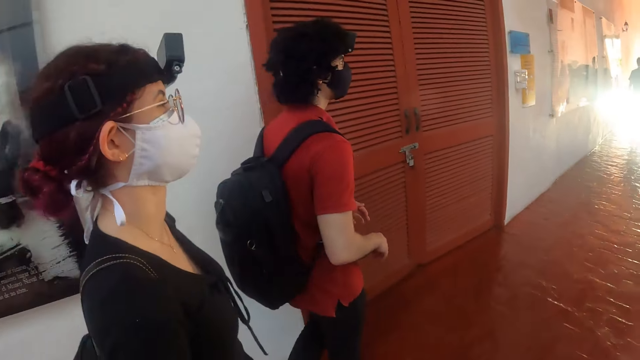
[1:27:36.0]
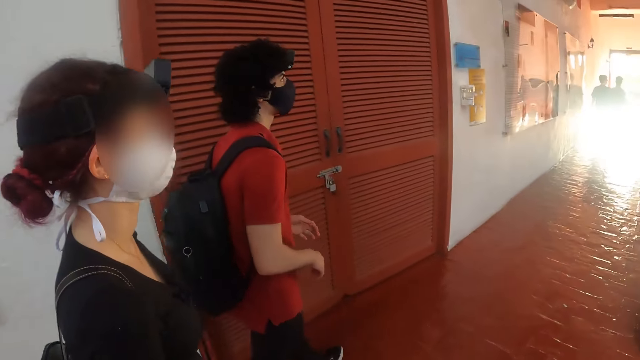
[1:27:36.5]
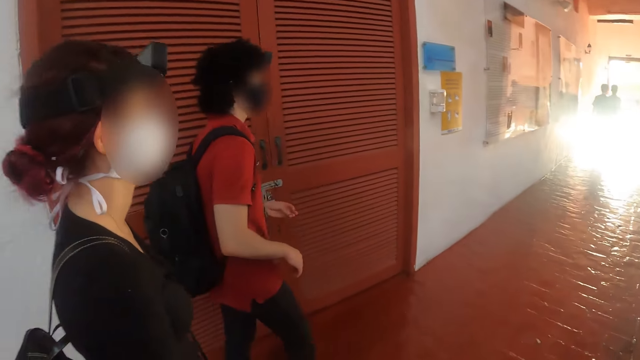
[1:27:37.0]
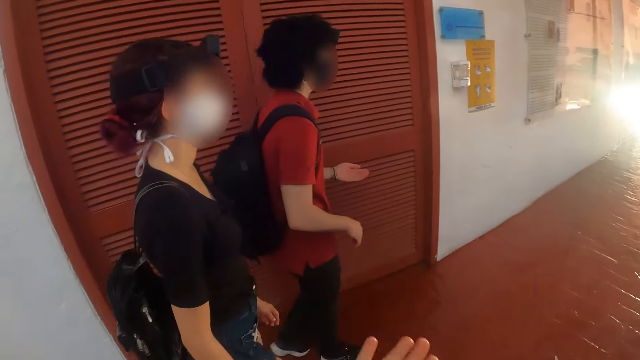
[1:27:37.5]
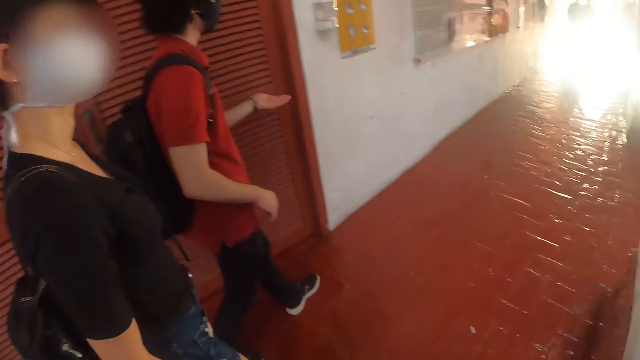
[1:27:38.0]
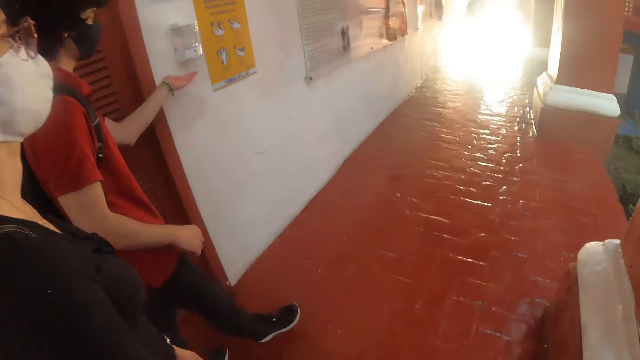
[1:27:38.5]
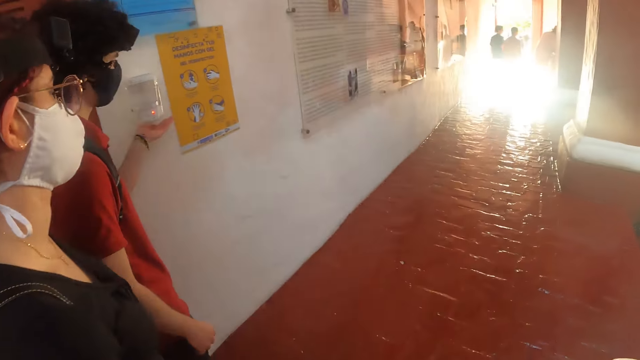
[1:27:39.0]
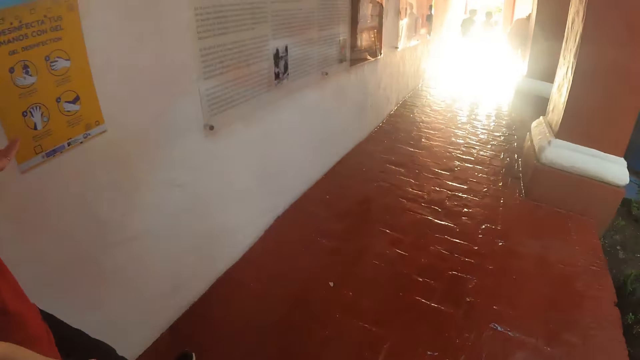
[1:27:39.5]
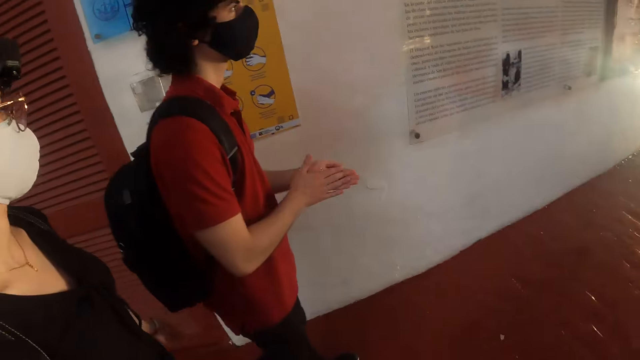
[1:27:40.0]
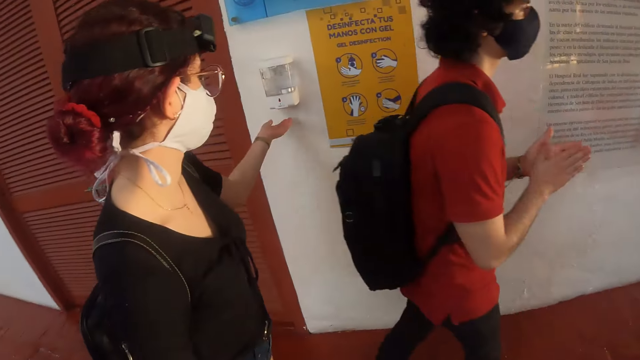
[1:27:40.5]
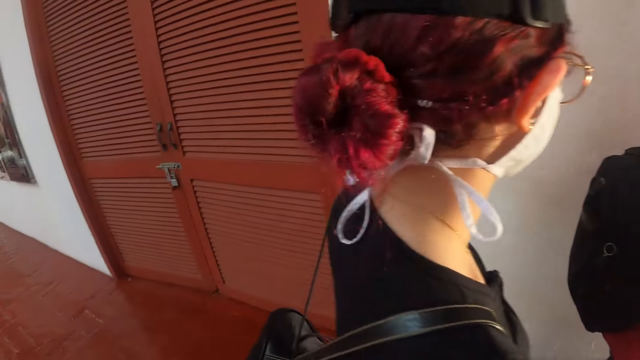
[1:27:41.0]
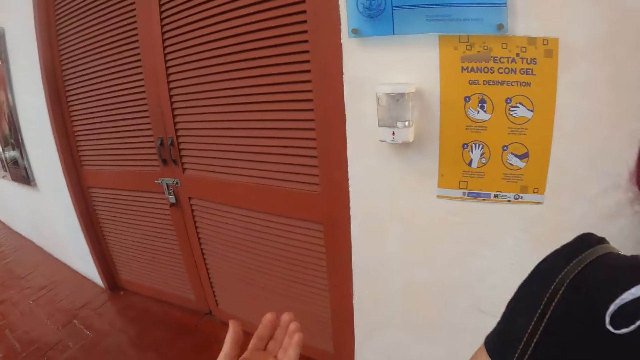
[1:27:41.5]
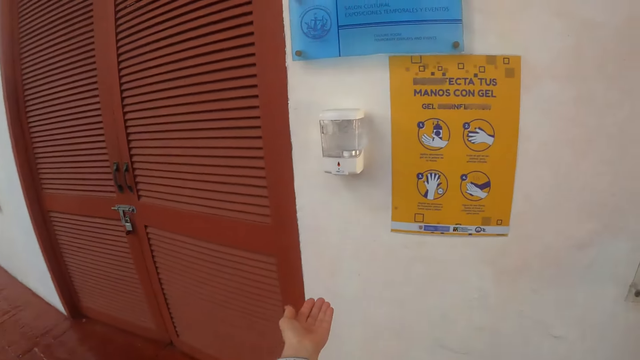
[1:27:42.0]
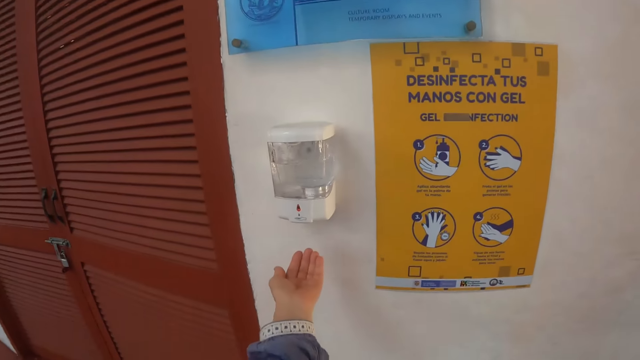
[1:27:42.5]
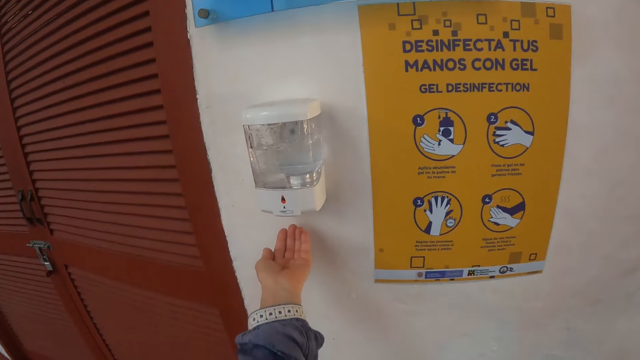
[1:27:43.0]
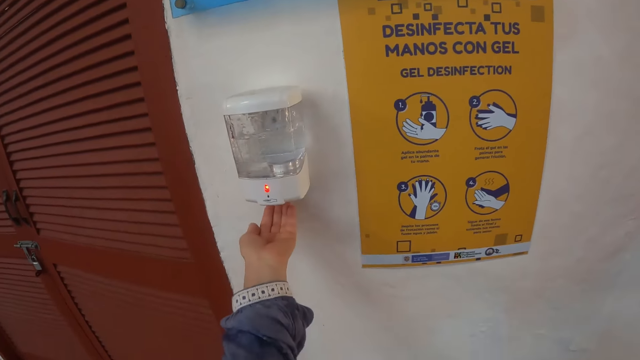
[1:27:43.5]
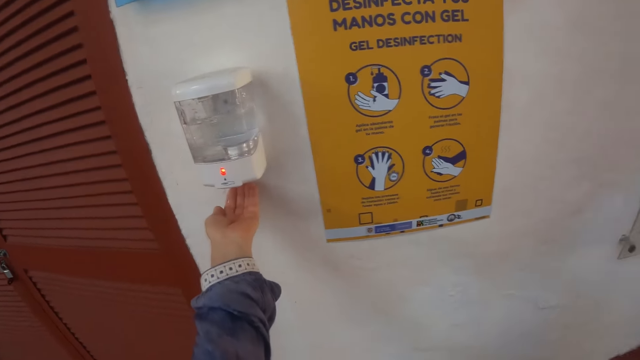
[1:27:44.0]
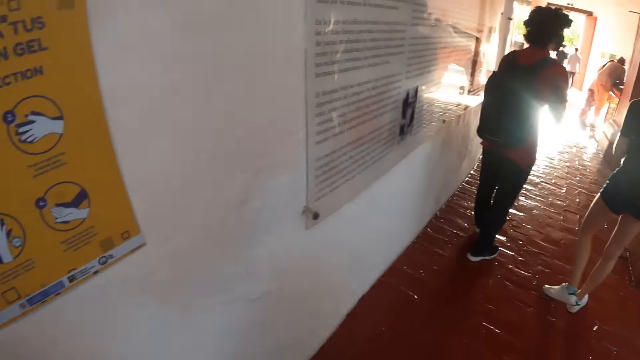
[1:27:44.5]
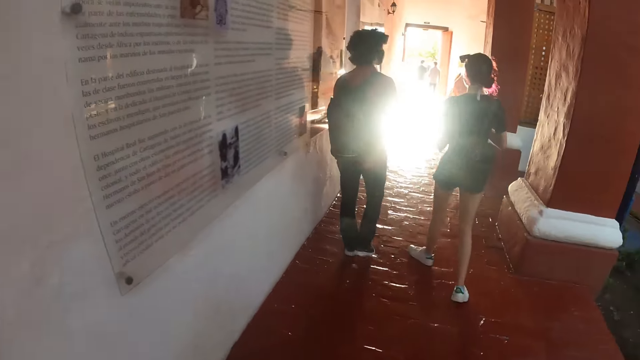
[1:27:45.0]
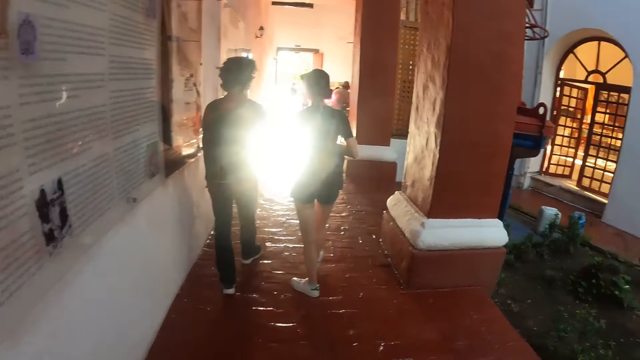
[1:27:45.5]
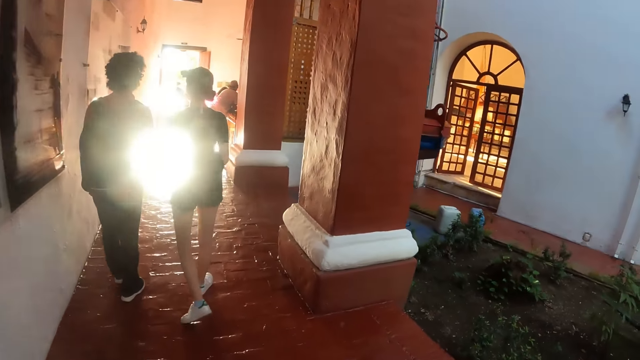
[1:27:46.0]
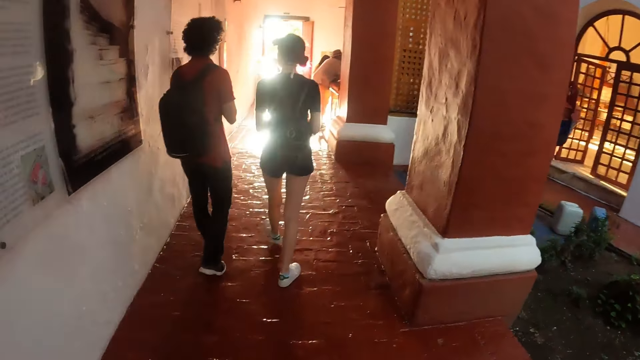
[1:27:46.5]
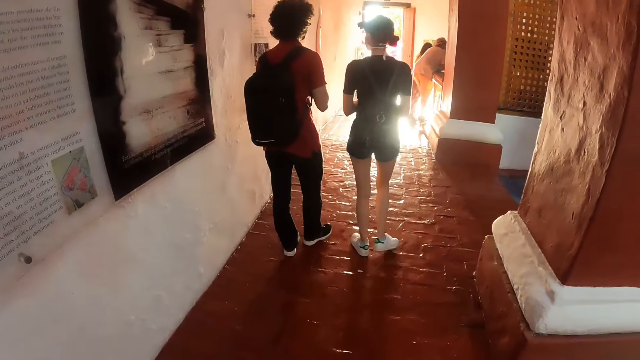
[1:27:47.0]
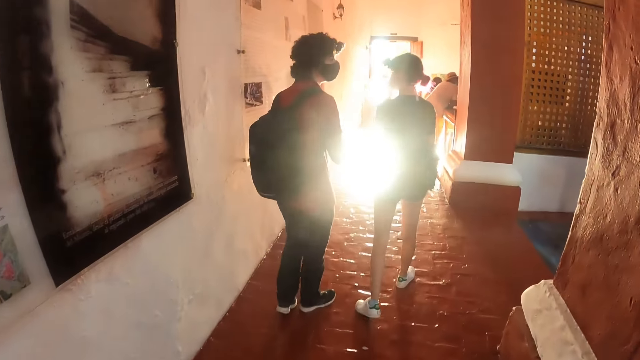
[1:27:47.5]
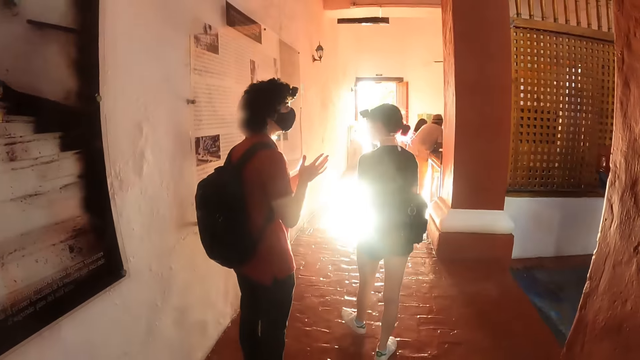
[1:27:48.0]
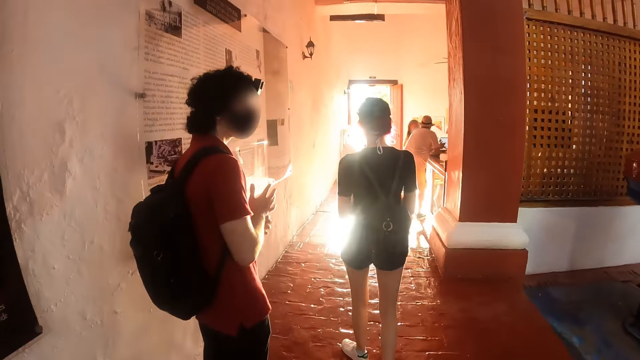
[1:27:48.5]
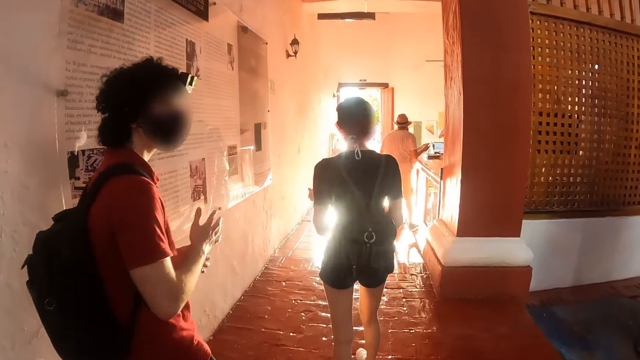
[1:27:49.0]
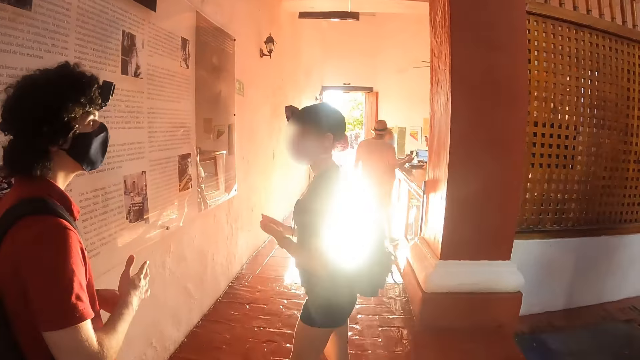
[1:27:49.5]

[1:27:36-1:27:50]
A person smears the sanitizer in his hand. Another person smears the sanitizer in her hand. The camera wearer smears the sanitizer in his hand. He looks around the museum and walks around the museum.

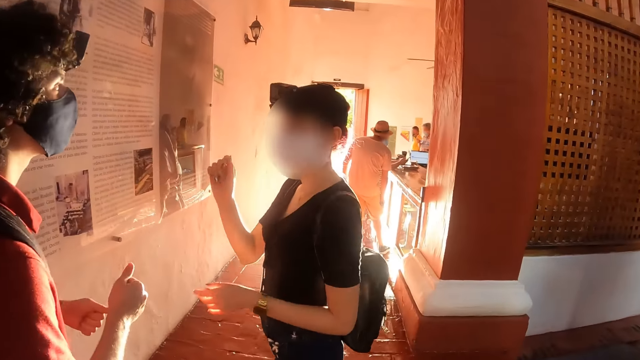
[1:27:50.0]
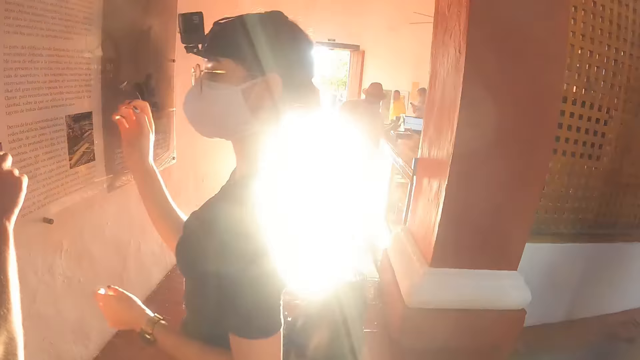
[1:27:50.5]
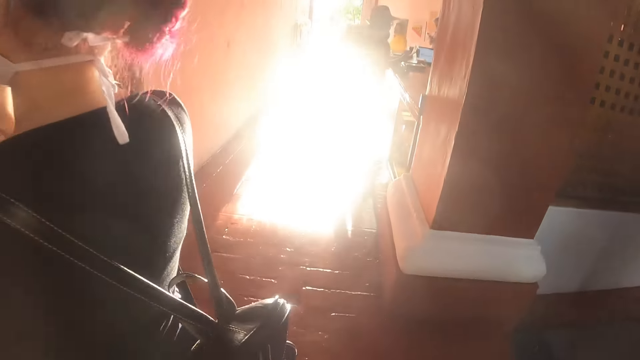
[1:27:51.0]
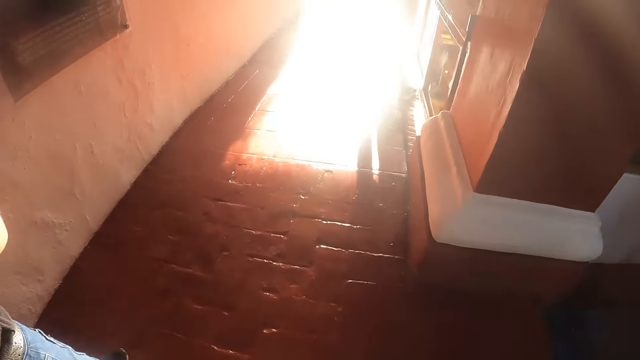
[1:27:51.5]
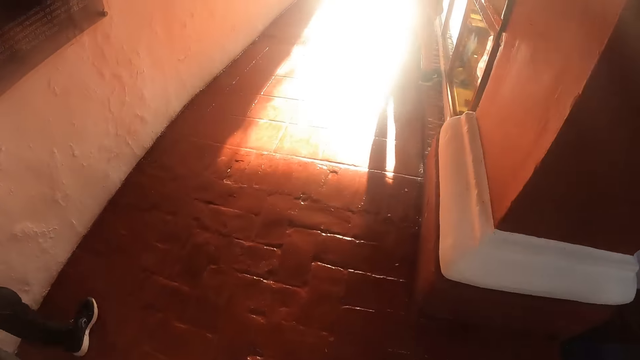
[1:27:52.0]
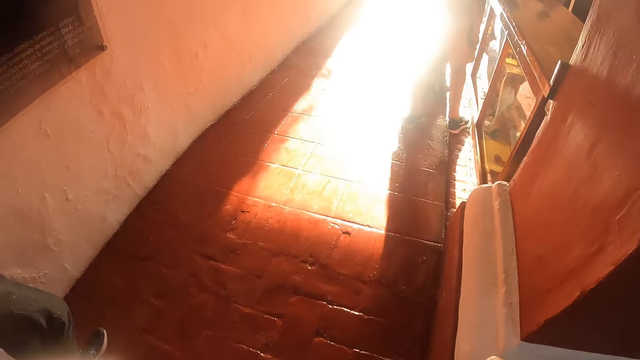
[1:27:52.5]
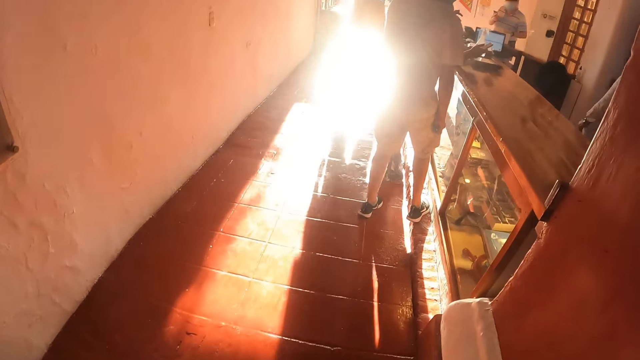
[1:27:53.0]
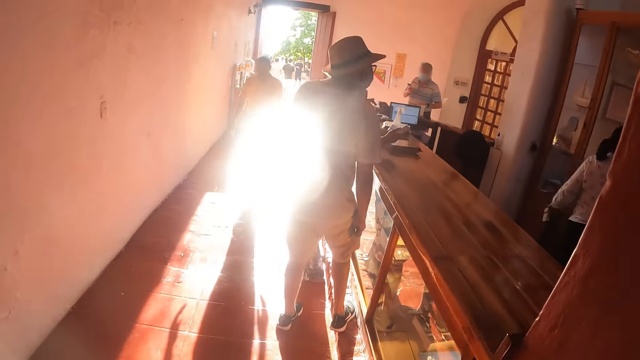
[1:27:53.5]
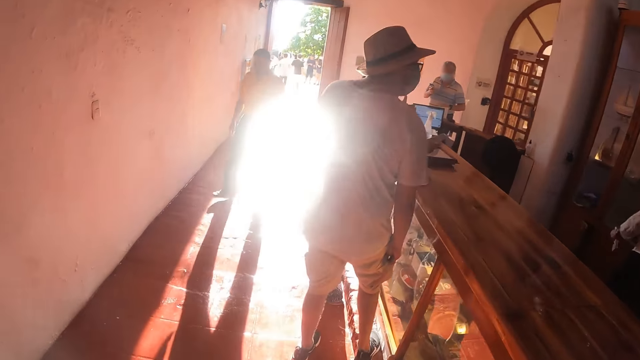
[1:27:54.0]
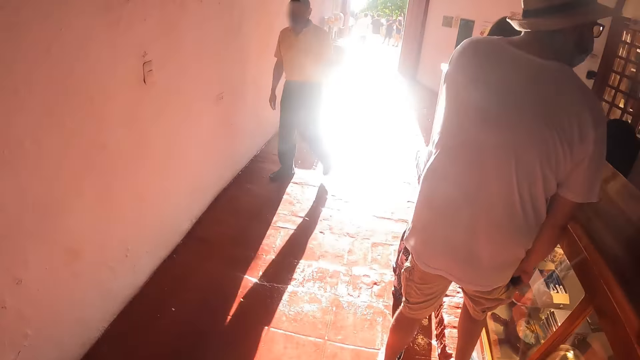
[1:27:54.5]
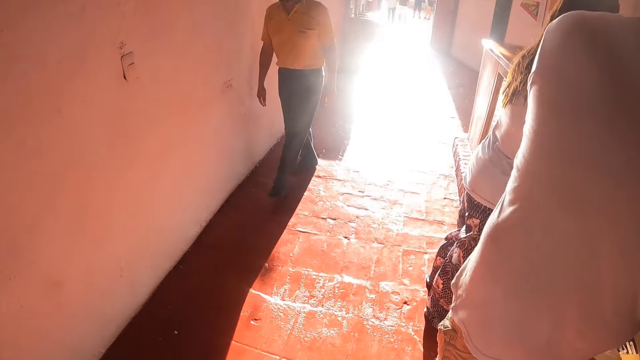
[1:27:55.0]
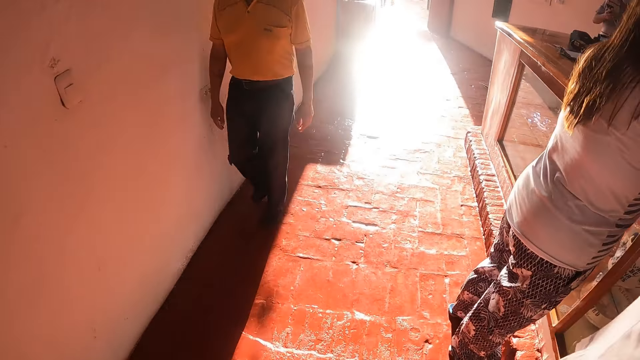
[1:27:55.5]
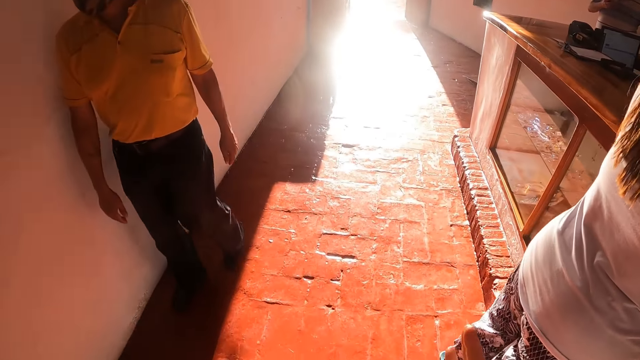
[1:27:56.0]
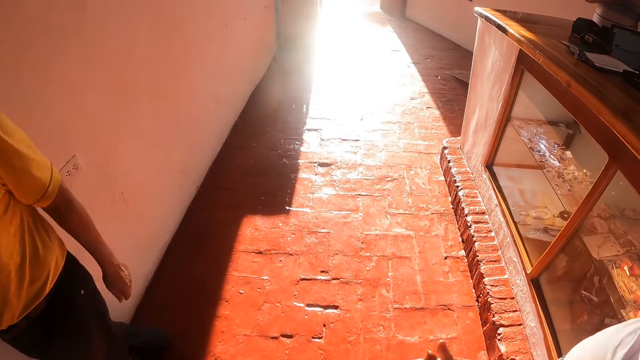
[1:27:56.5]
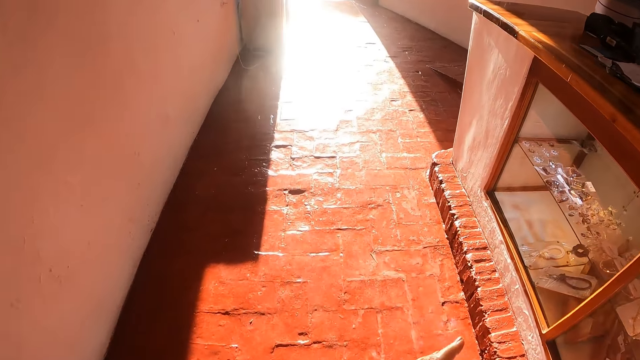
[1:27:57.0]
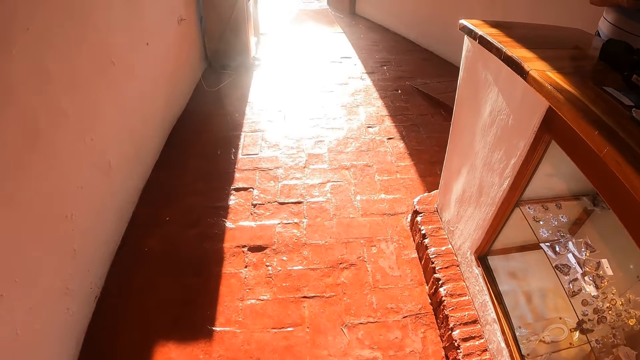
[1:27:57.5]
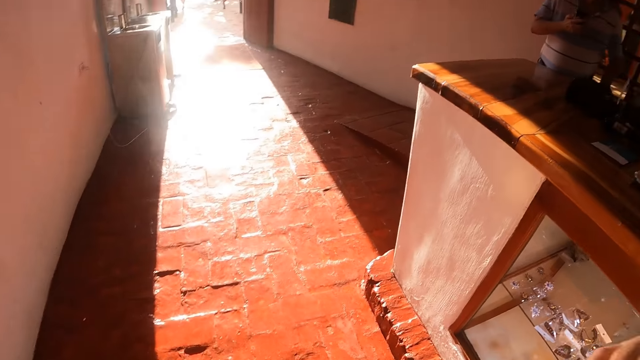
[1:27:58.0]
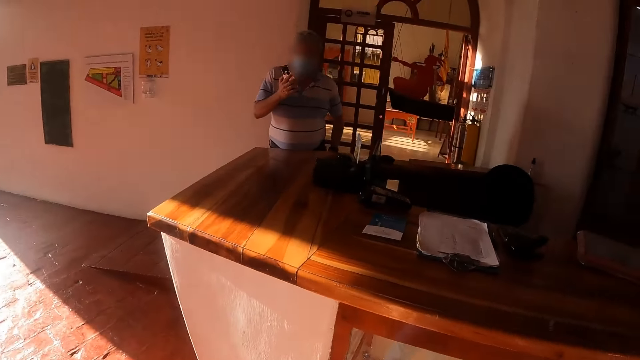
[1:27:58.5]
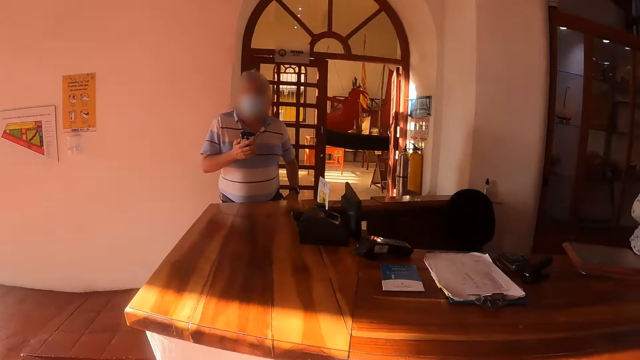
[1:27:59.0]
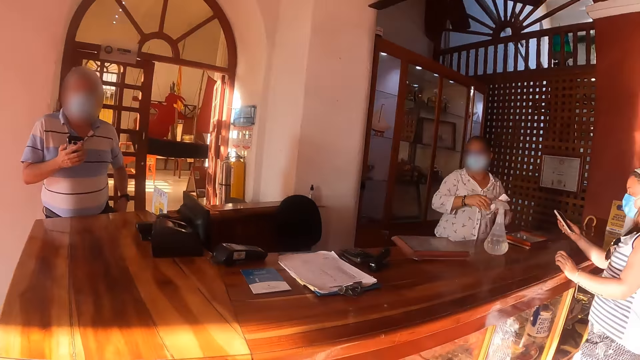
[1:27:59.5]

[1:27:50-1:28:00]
The camera wearer looks around the museum.
